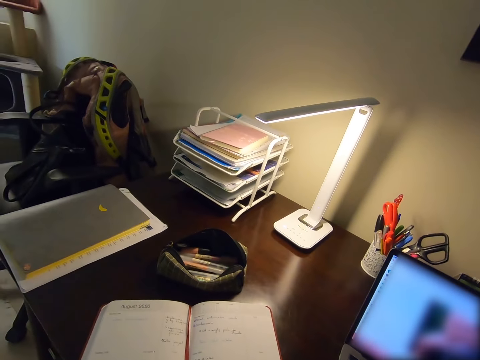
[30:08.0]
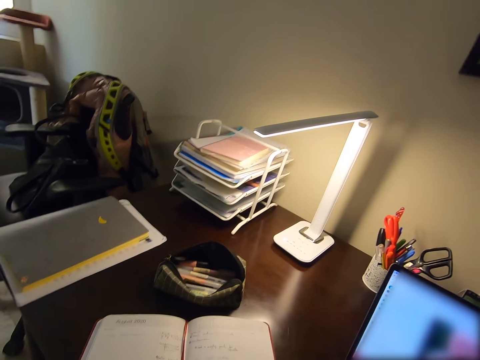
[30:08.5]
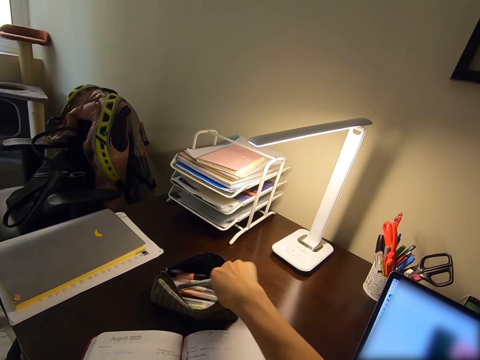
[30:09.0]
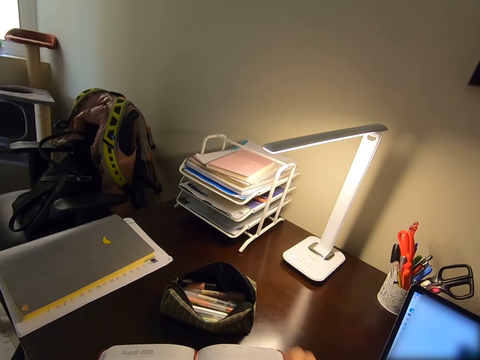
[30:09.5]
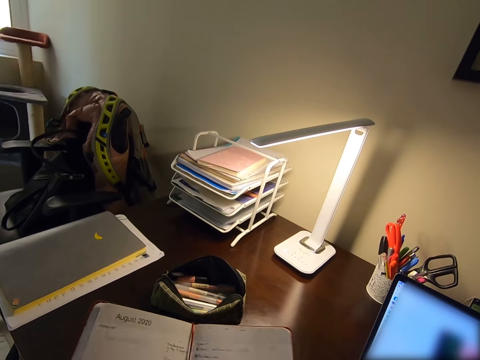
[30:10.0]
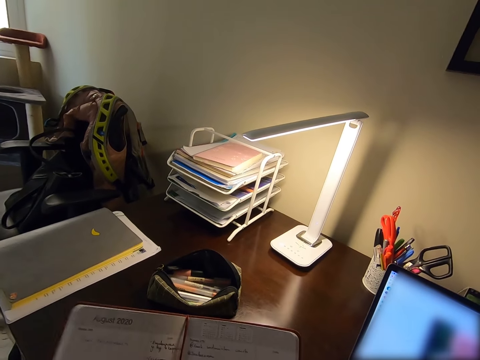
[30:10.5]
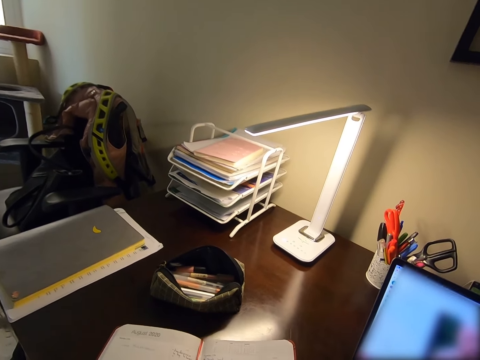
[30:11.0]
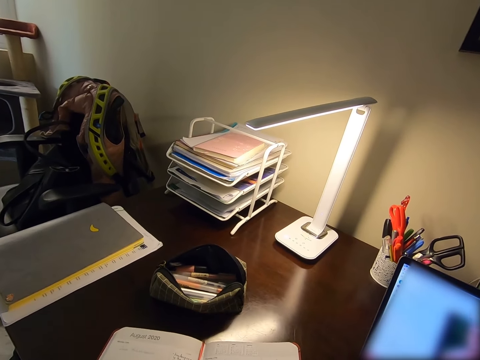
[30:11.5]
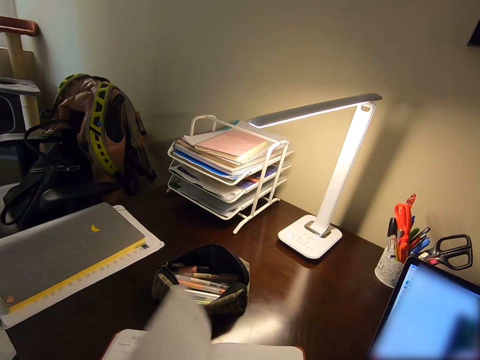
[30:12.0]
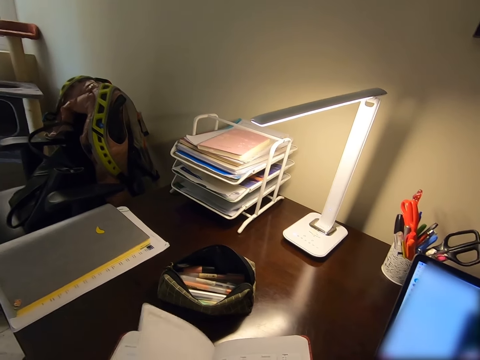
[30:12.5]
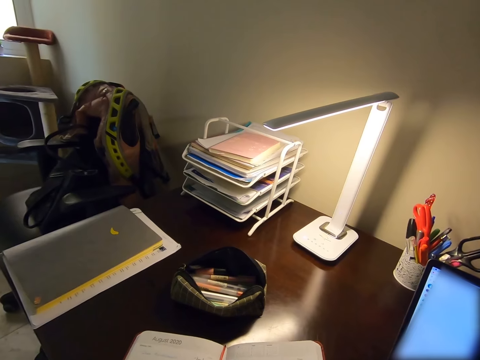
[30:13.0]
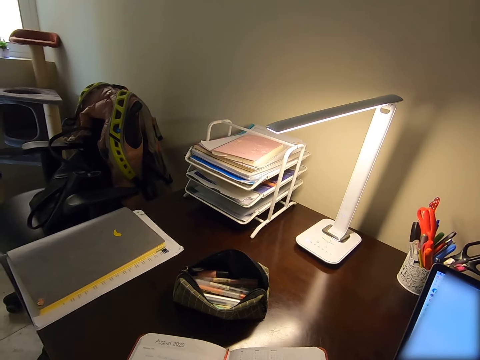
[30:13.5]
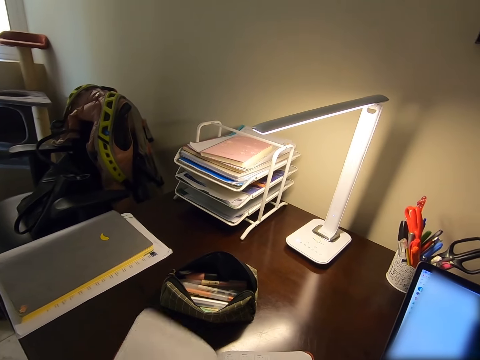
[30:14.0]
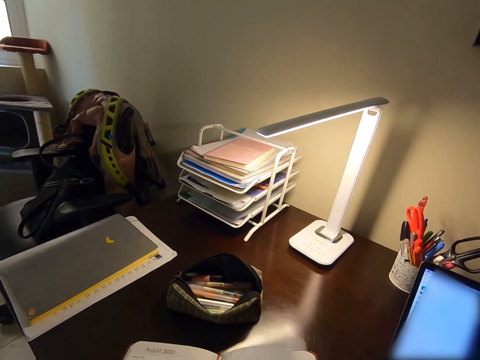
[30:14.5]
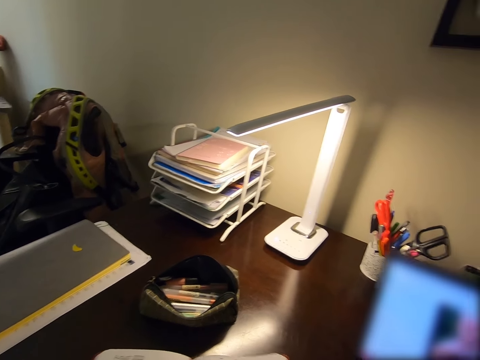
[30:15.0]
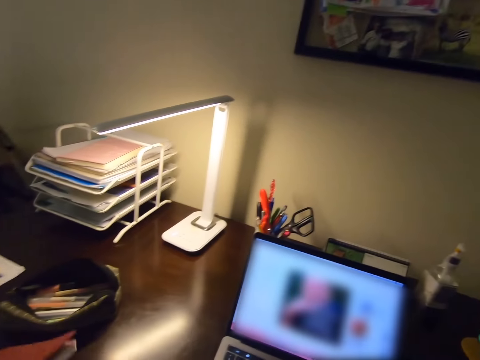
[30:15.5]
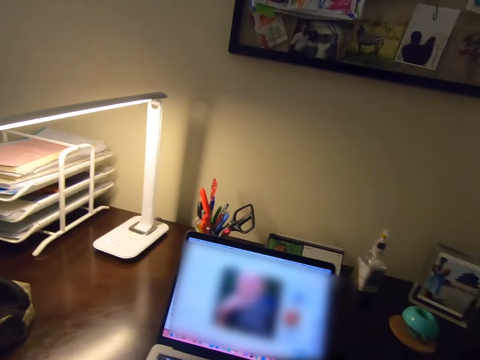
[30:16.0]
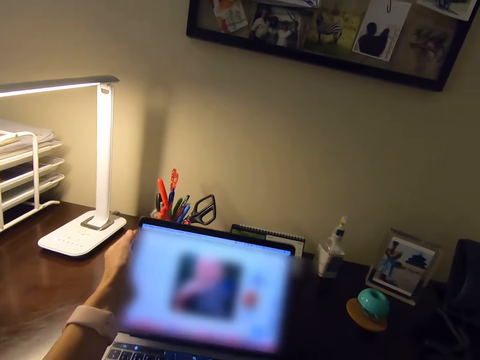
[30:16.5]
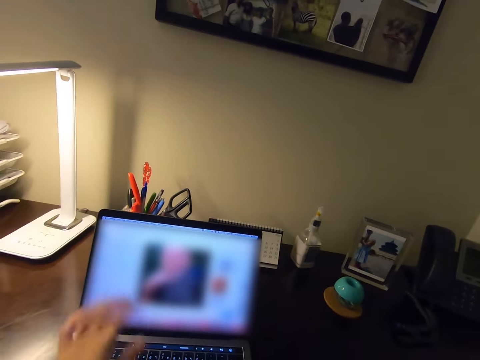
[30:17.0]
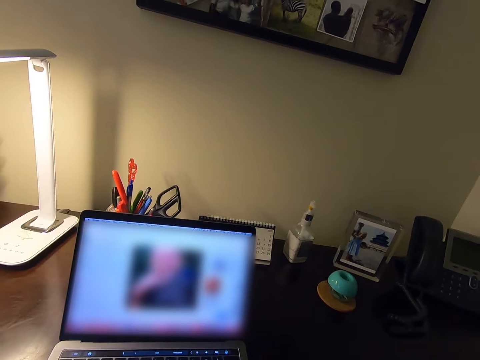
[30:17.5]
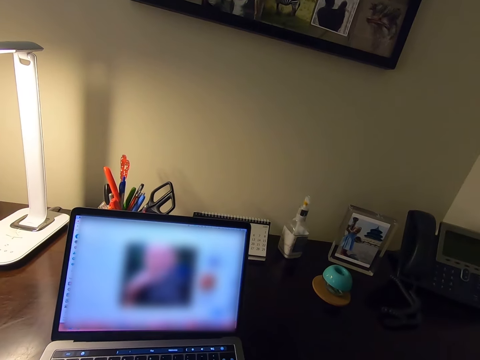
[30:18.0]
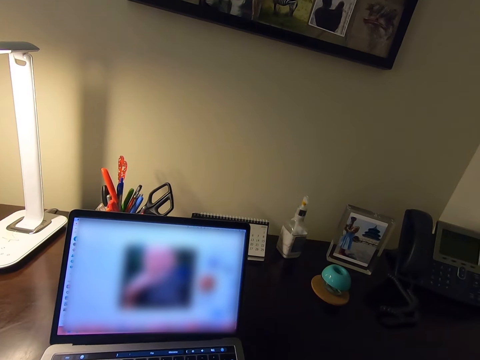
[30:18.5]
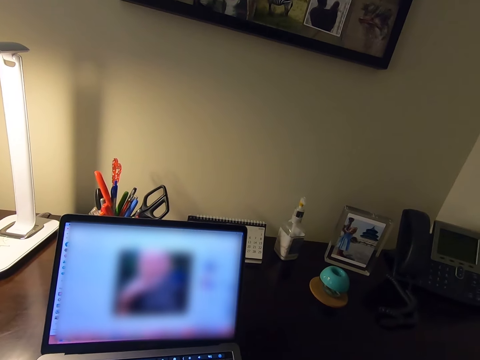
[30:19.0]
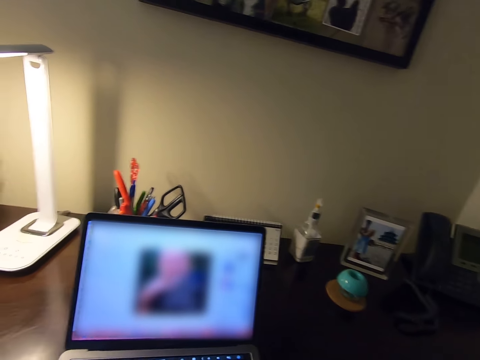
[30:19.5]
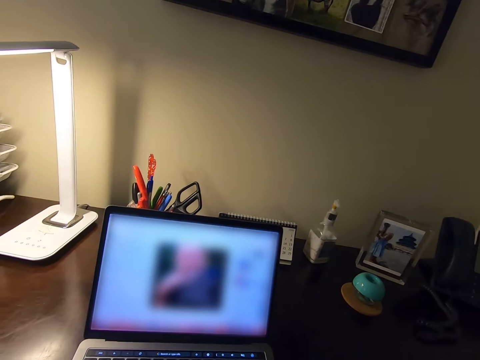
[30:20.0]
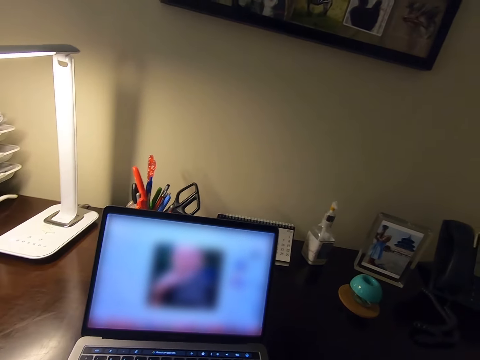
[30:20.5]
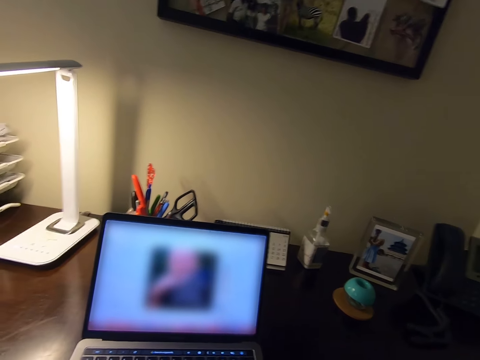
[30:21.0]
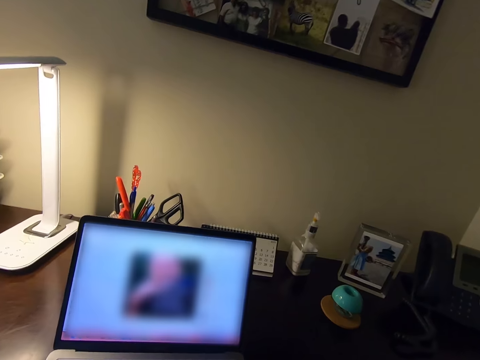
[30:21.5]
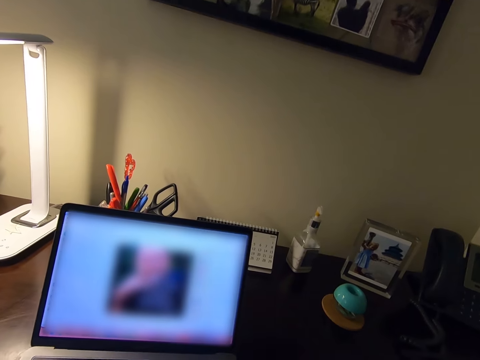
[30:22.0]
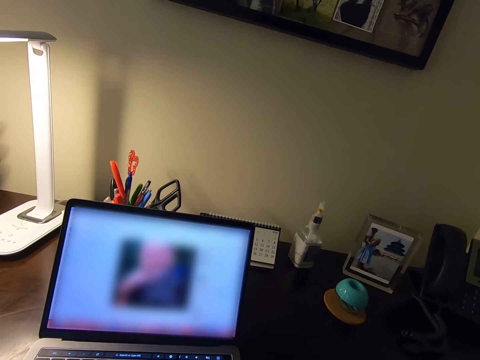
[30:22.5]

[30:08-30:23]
The camera wearer places the pen in the purse. They lift the book, hold the book, place the book on the table, and flip some book pages. They adjust the laptop and work on the laptop.

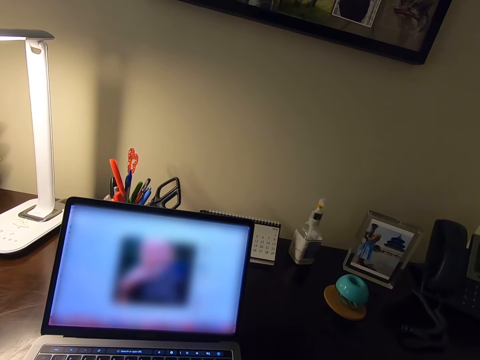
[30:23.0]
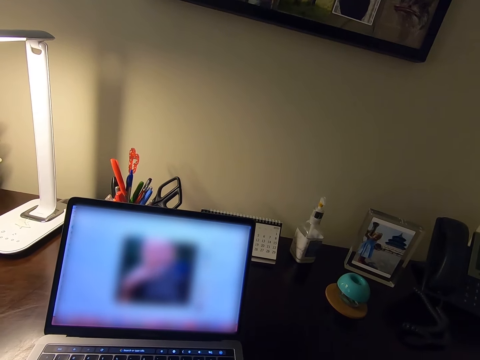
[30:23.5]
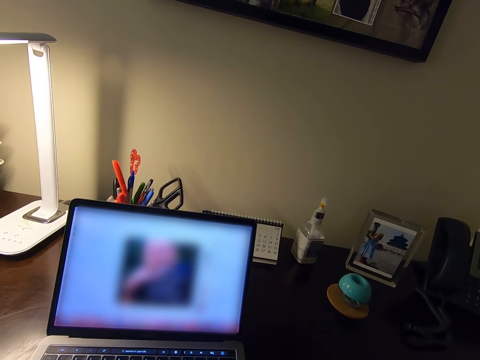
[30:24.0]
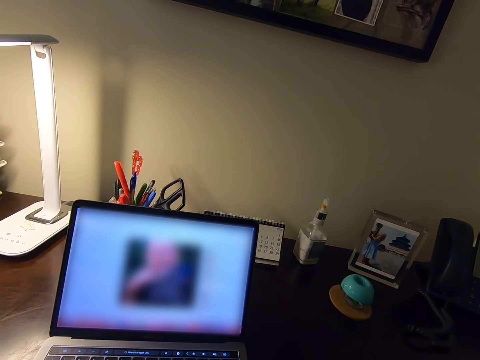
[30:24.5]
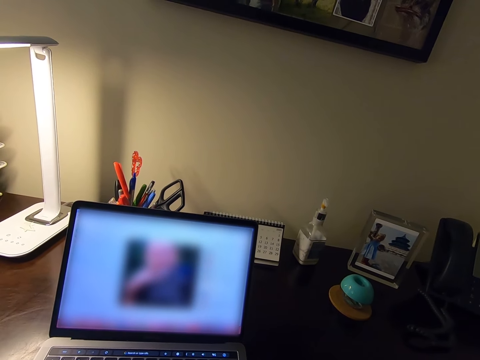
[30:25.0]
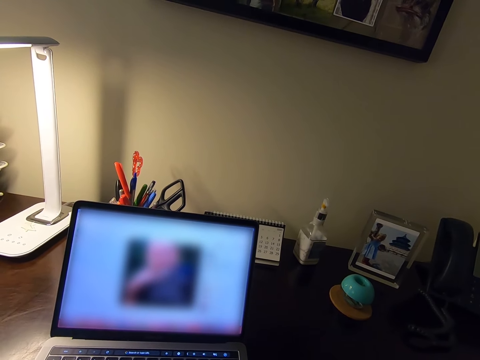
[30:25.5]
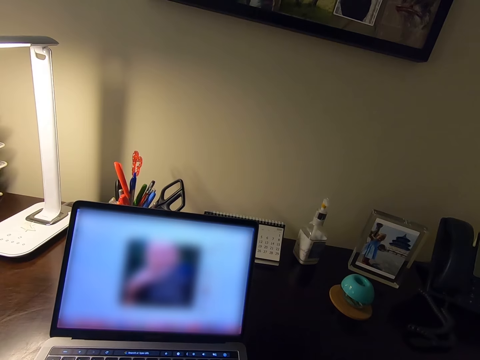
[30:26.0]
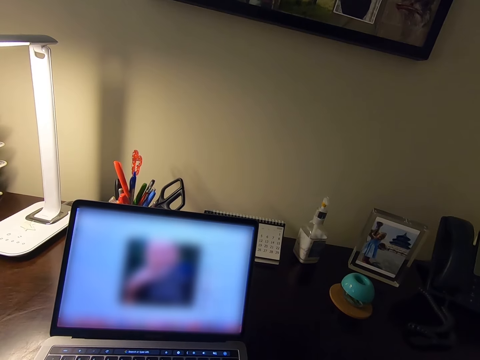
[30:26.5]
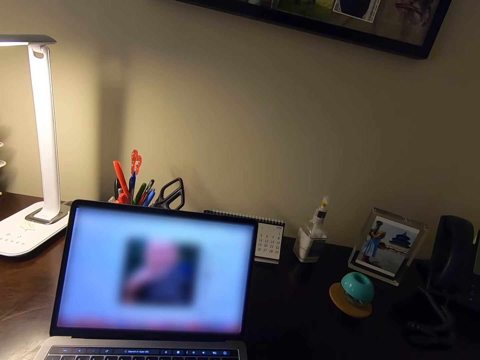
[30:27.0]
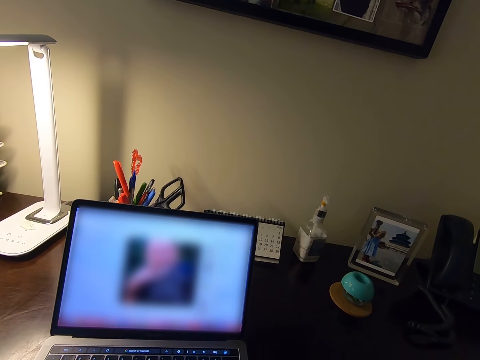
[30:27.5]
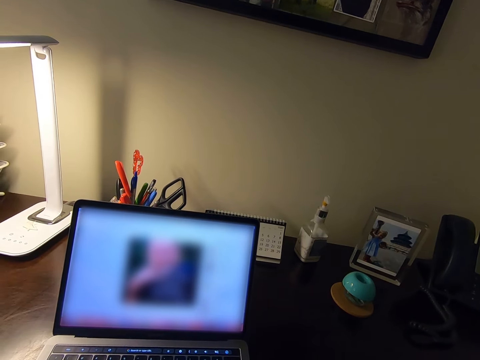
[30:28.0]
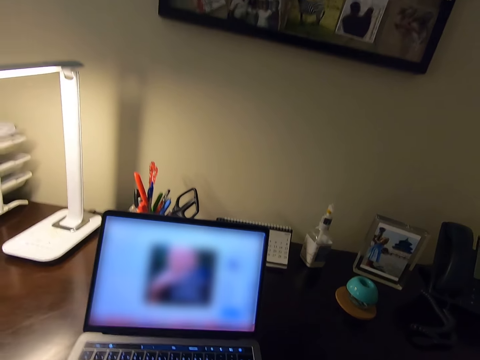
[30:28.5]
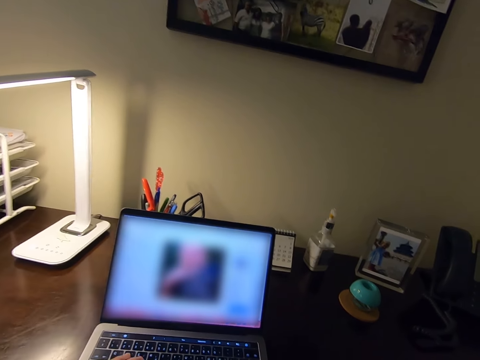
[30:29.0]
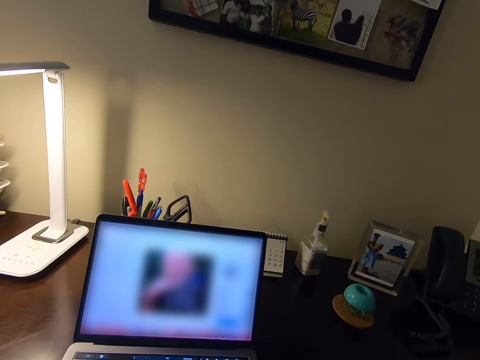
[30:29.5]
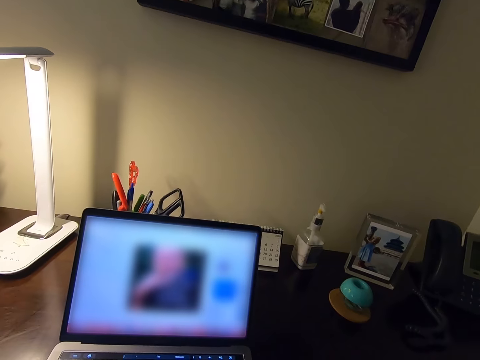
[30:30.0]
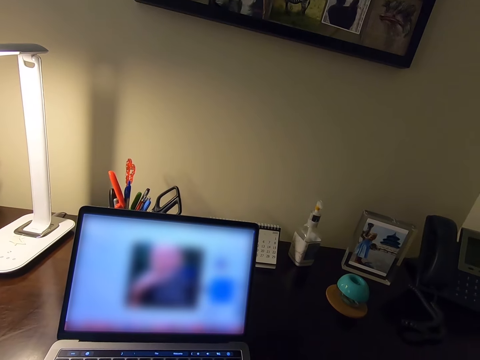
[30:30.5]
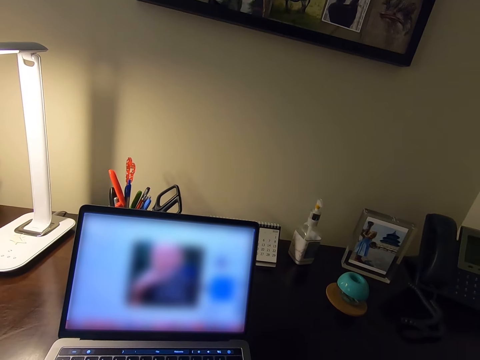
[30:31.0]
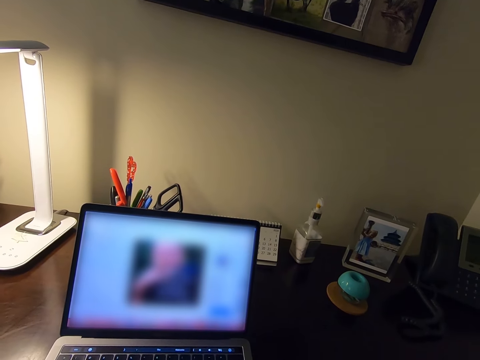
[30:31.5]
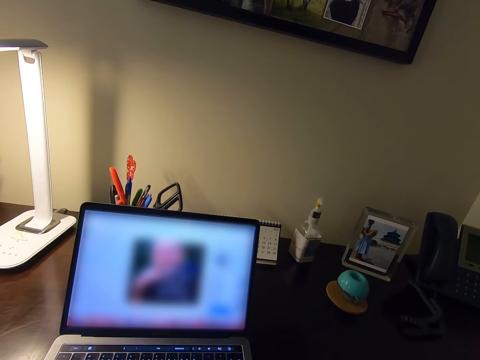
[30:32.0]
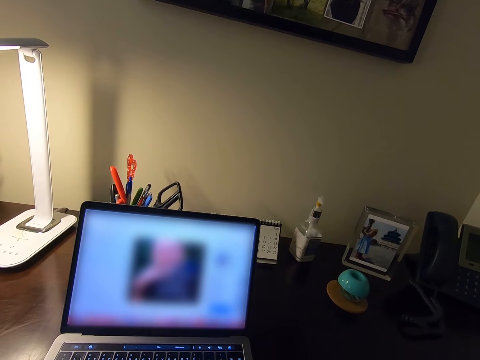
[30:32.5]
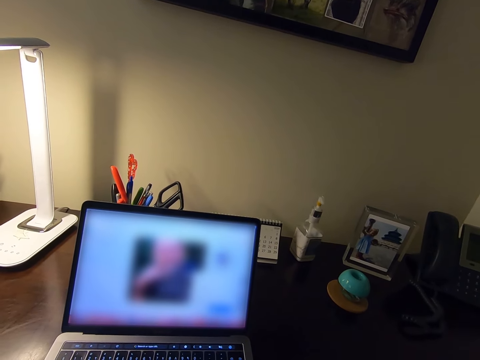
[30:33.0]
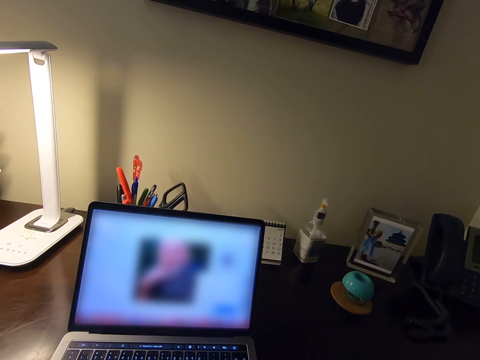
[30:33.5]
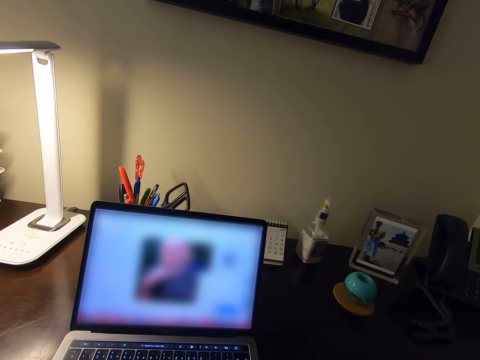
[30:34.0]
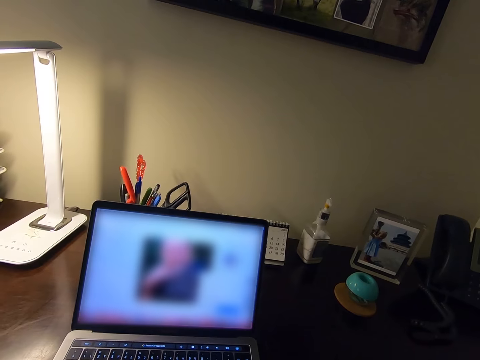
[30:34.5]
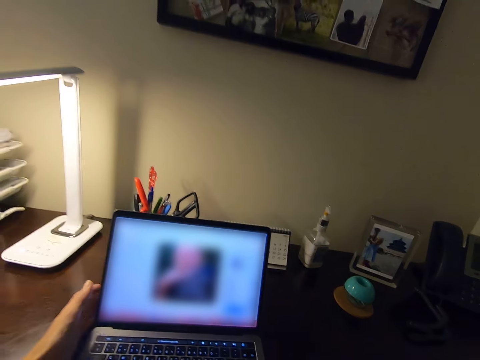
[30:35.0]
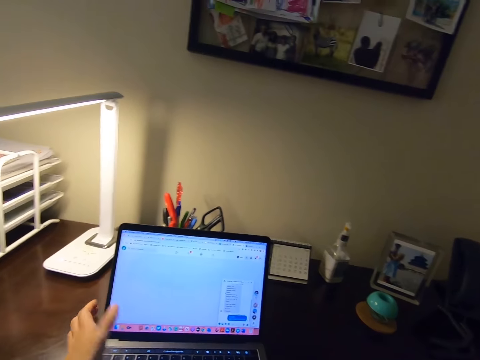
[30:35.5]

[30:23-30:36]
The camera wearer adjusts the laptop.
